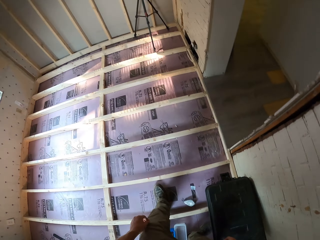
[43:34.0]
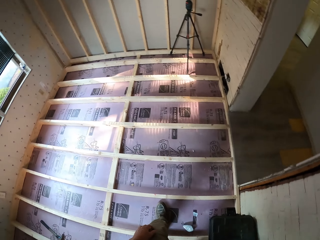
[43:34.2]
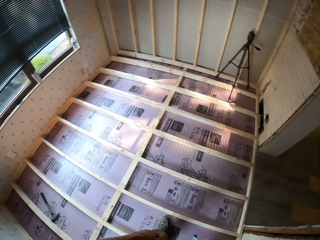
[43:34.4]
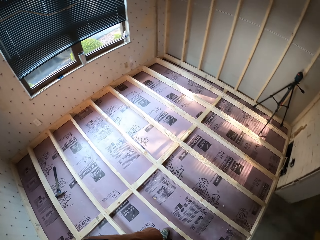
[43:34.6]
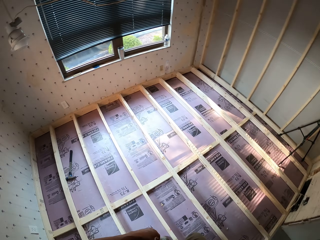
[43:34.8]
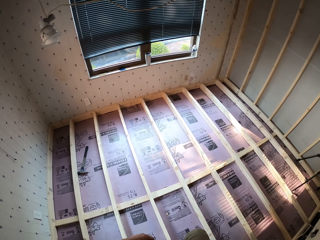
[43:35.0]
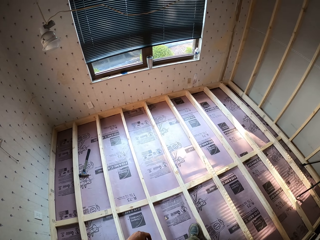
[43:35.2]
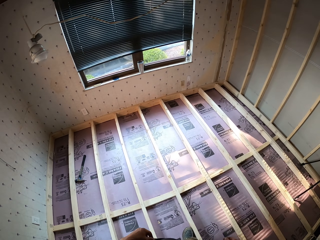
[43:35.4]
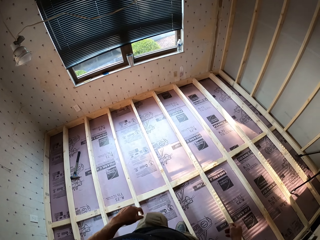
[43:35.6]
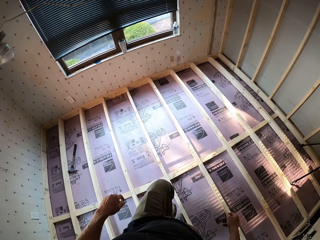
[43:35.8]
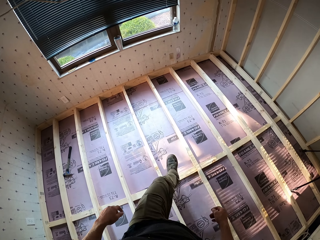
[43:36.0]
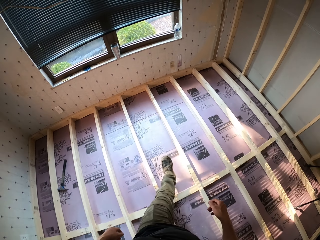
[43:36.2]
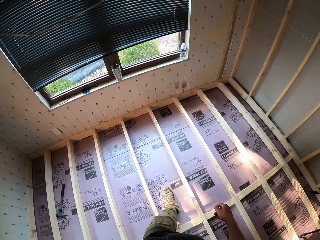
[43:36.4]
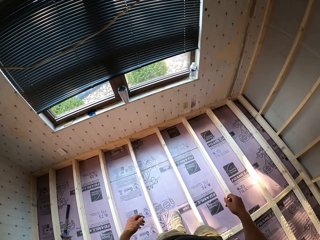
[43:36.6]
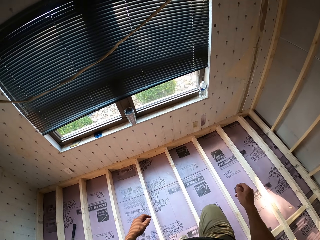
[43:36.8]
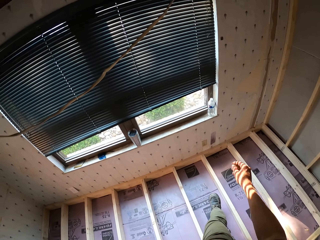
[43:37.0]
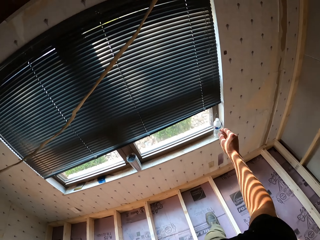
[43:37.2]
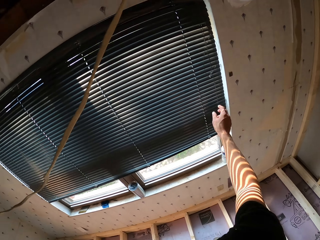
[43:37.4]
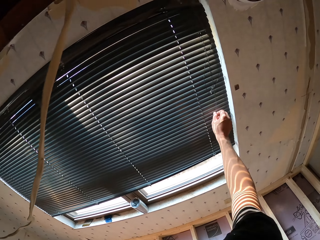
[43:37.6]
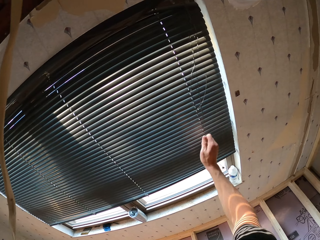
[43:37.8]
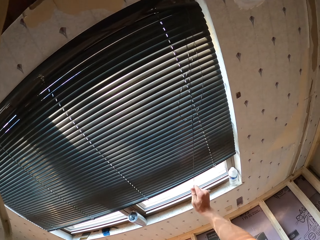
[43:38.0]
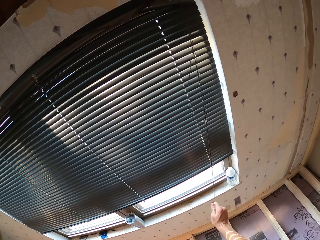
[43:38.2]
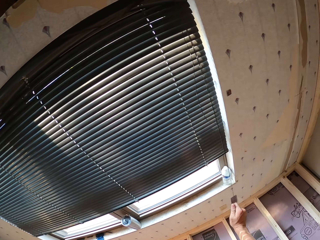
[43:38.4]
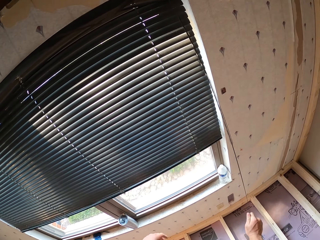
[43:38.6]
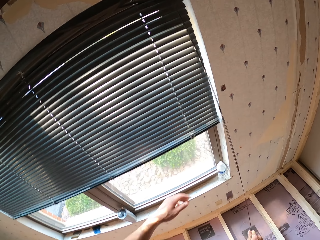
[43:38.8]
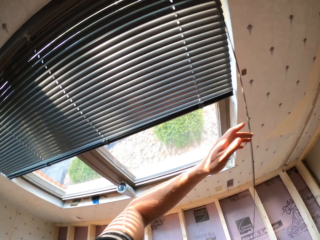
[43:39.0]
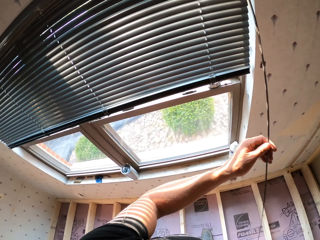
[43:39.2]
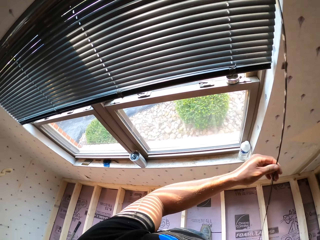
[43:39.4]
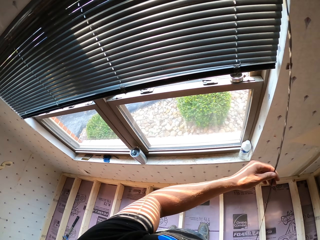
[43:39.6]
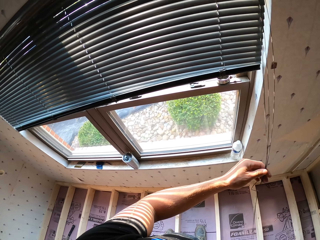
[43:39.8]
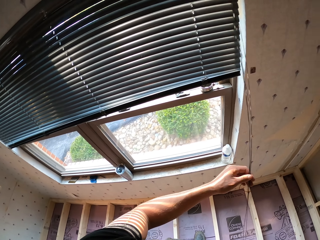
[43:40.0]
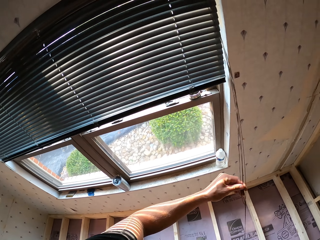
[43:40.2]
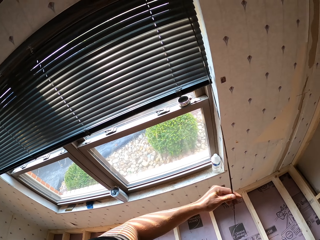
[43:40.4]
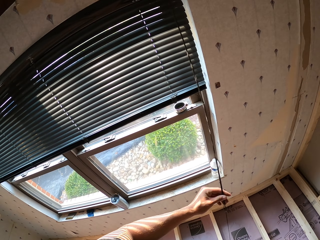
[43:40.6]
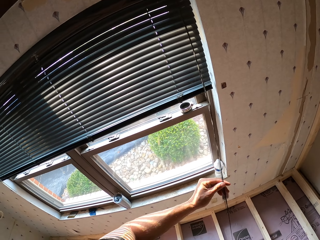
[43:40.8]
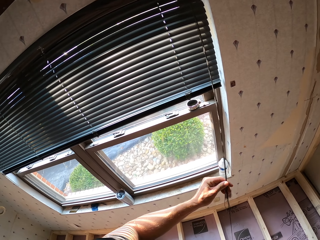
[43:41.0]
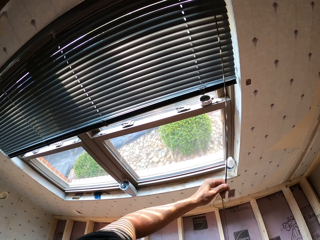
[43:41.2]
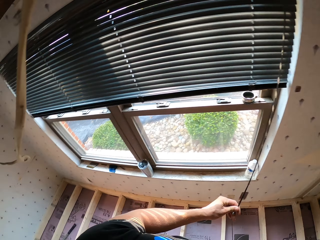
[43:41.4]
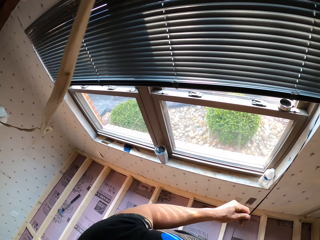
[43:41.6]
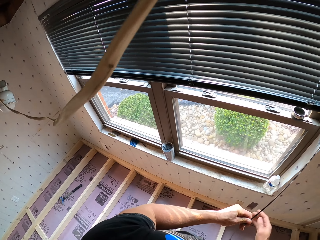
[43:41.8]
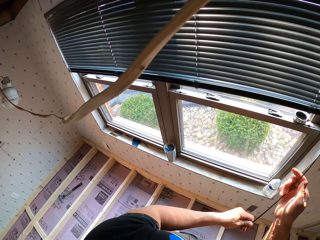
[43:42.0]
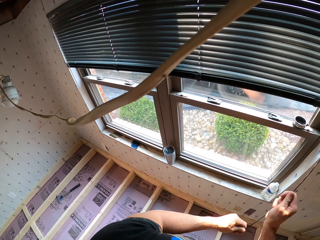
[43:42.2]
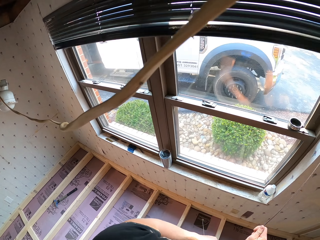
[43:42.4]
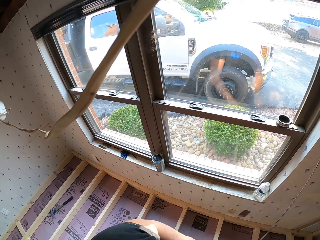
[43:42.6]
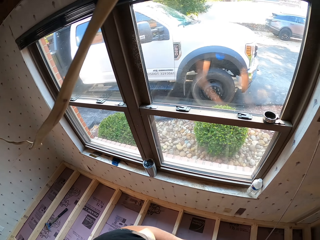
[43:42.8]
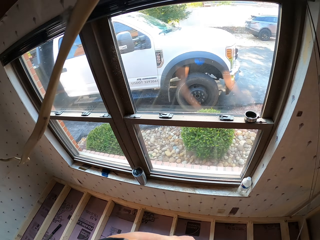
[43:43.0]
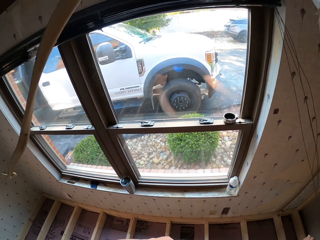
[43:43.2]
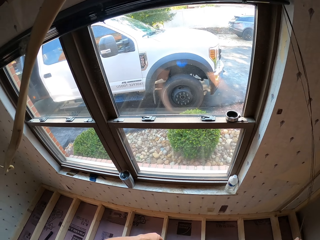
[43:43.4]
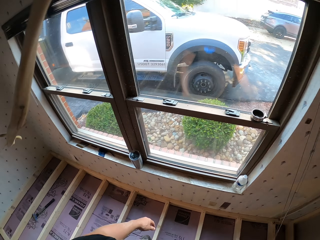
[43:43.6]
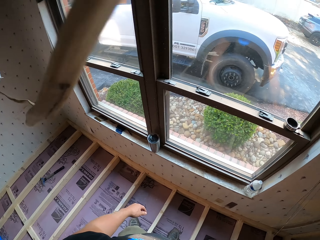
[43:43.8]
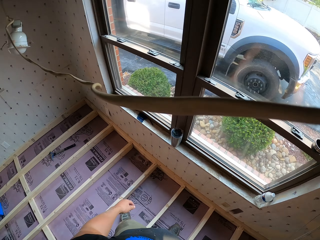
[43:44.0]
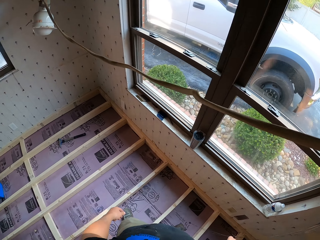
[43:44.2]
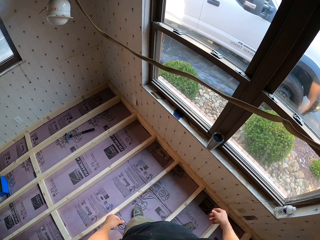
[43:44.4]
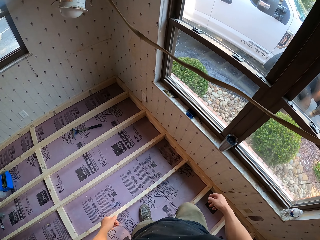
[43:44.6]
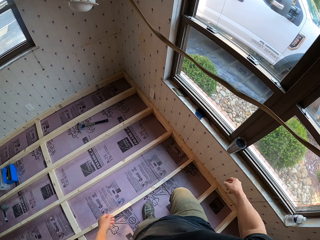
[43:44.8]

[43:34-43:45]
The camera wearer walks in a room. They turn around. They pick a window blind. They pull the window blind or sash cord. They walk in the room.

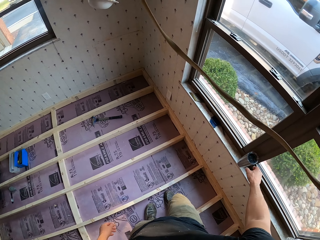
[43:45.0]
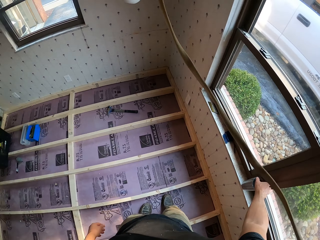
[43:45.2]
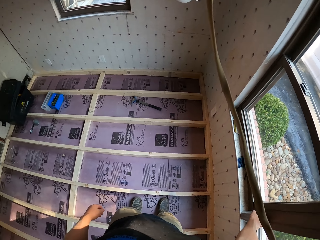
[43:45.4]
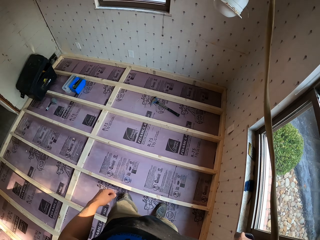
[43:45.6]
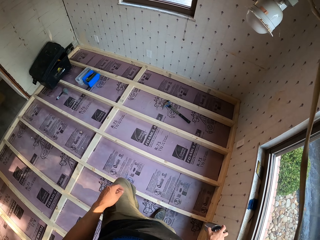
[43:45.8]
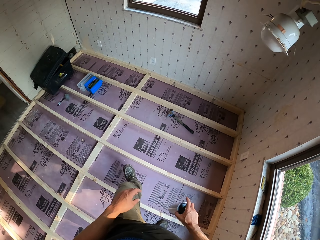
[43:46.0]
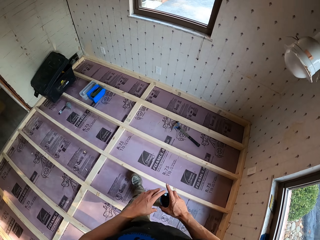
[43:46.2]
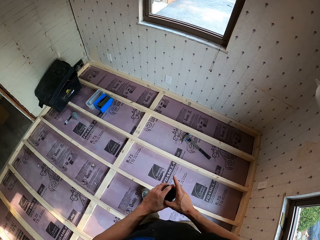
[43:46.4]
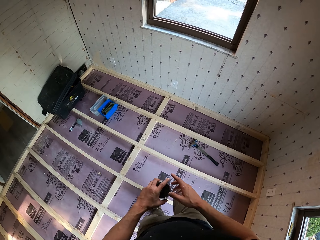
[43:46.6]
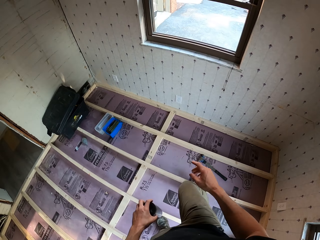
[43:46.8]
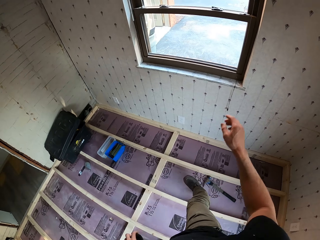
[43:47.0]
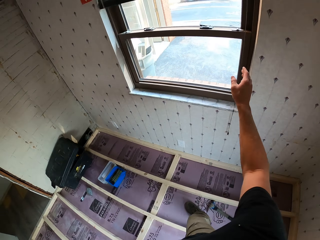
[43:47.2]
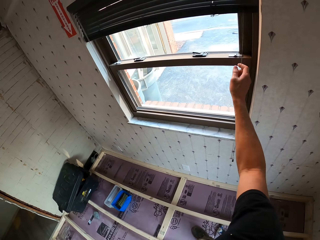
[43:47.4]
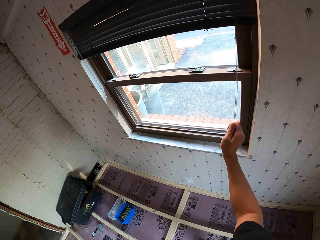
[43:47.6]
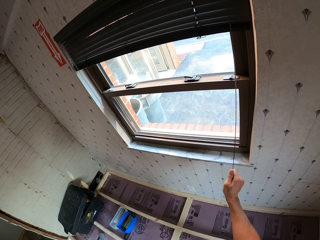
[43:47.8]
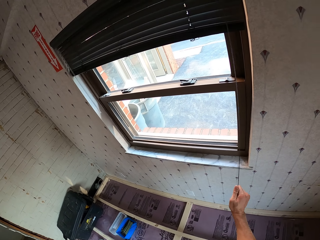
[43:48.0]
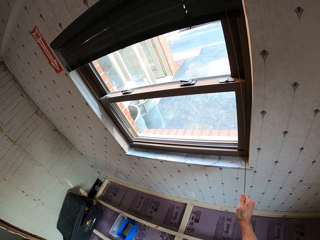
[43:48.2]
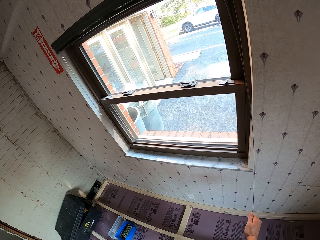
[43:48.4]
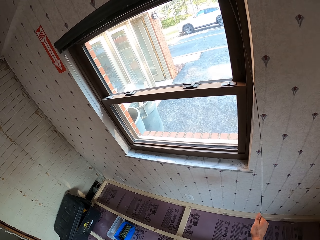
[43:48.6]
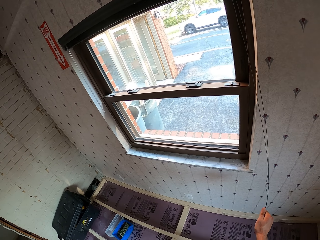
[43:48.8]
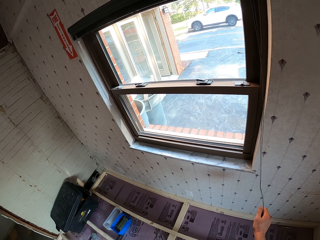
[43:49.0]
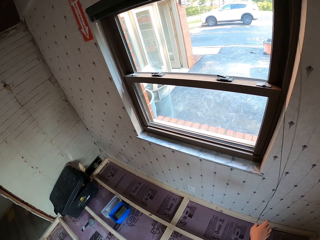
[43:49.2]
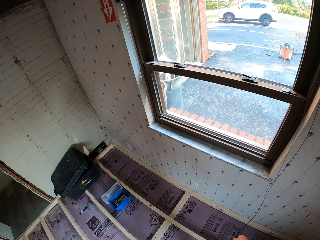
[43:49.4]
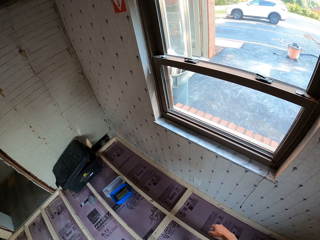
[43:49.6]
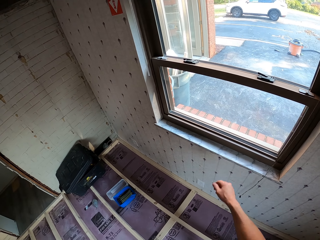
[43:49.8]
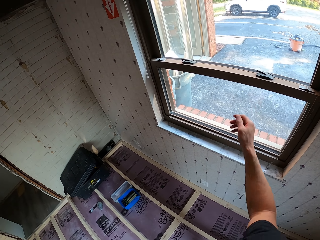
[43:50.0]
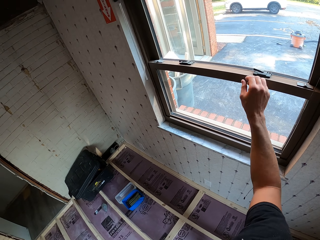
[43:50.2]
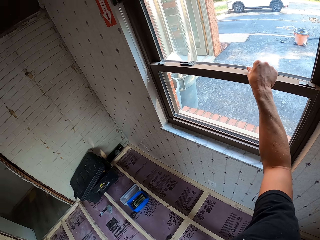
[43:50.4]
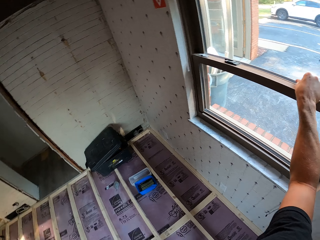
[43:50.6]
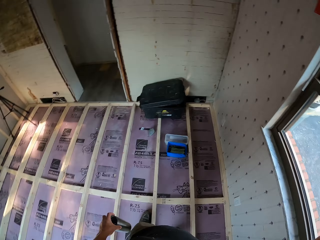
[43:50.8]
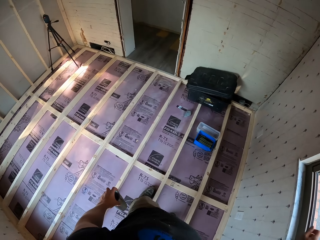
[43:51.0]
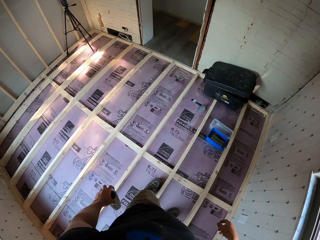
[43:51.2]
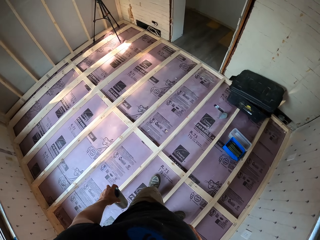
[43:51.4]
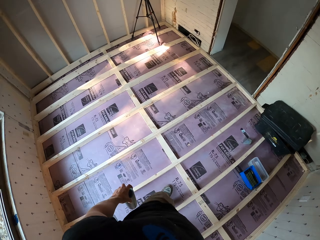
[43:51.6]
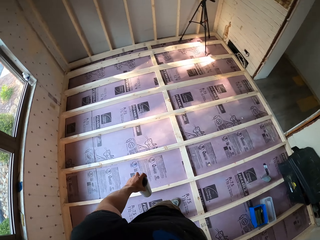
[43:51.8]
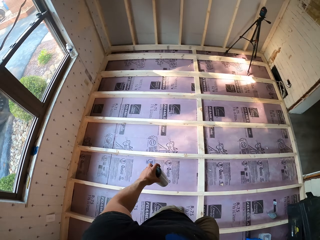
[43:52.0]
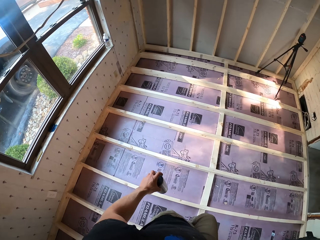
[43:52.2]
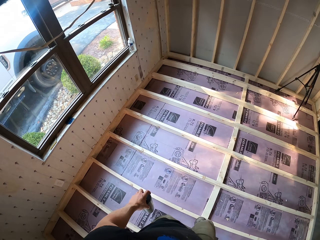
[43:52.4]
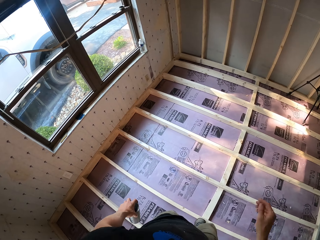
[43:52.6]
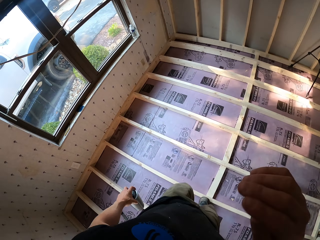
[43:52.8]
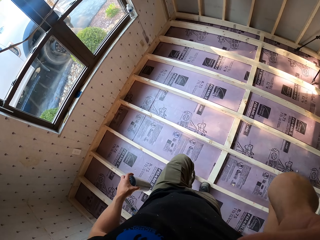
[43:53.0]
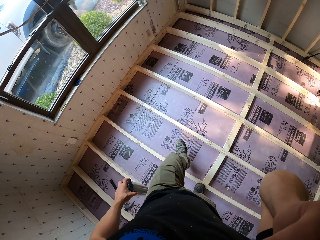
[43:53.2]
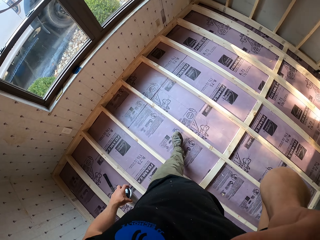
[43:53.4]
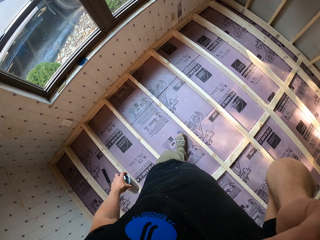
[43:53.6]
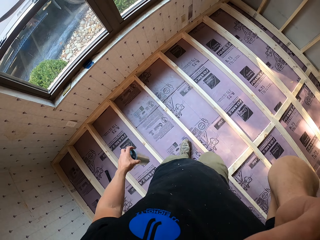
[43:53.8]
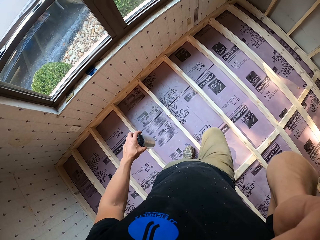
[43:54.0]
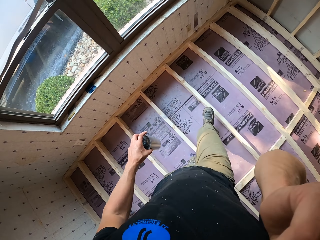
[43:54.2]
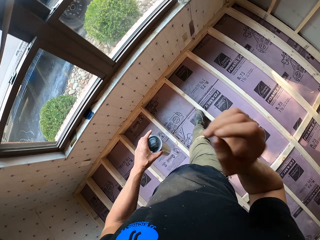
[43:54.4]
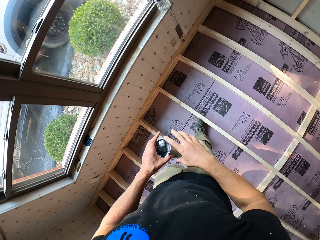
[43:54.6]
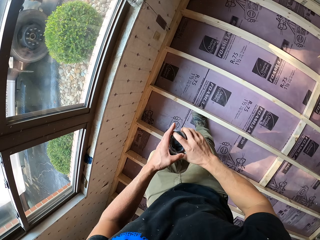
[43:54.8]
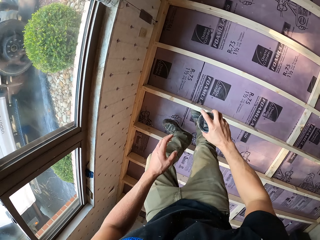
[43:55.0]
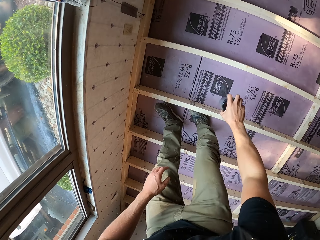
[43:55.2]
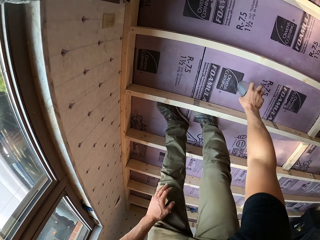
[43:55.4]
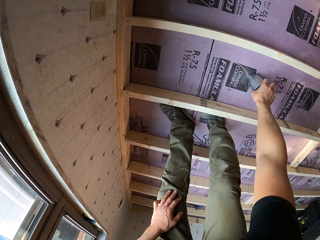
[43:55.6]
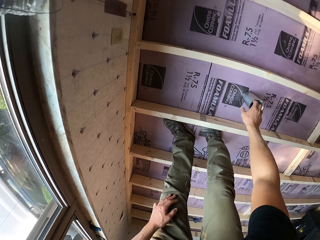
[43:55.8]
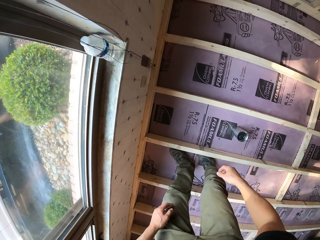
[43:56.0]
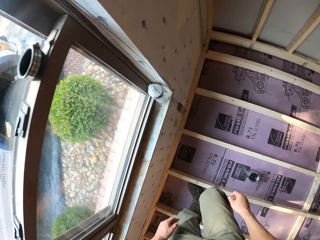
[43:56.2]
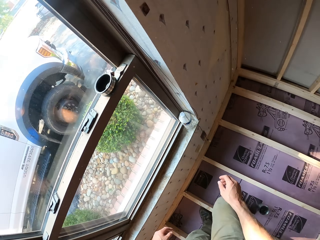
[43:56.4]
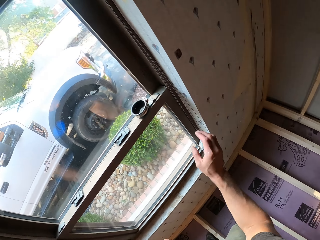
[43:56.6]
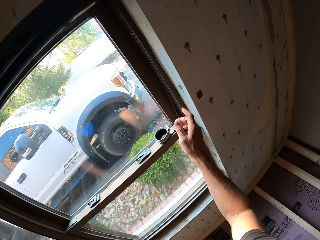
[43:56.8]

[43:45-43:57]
The camera wearer picks a tumbler. They pass the tumbler to the left hand. They walk around. They pull a window blind or sash cord. They touch a window. They walk in a room. They fix a camera. They lift up a hand. They pass the tumbler to the right hand. They place the tumbler on the floor.
